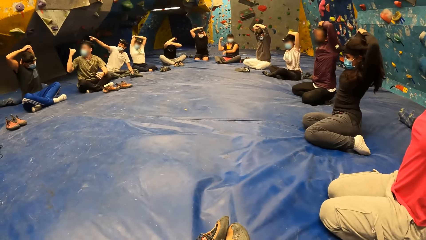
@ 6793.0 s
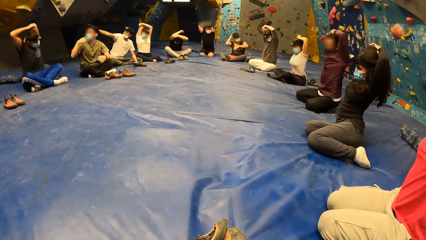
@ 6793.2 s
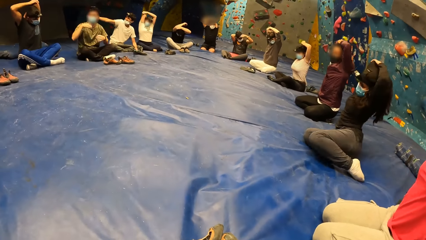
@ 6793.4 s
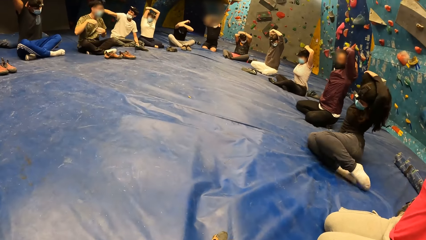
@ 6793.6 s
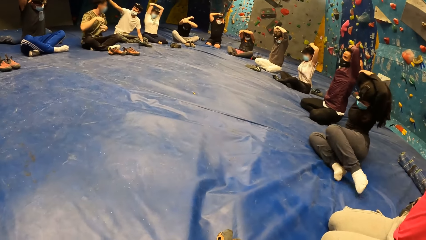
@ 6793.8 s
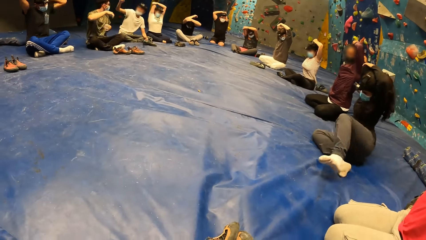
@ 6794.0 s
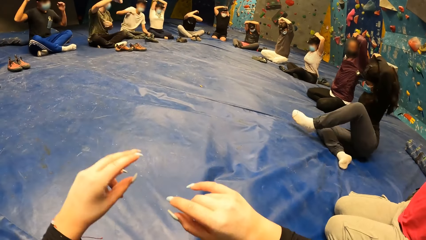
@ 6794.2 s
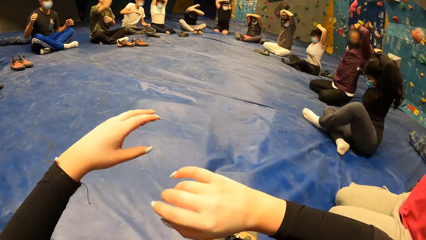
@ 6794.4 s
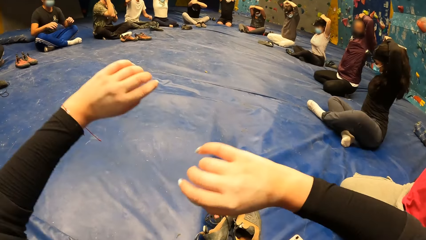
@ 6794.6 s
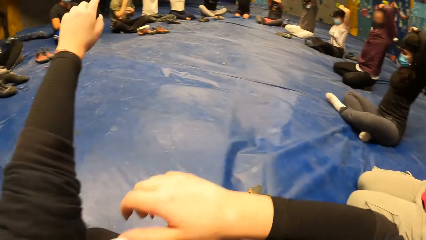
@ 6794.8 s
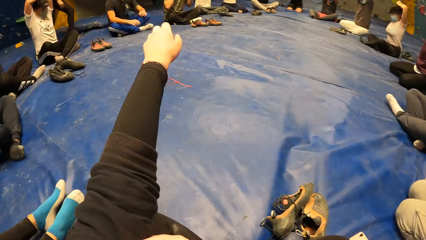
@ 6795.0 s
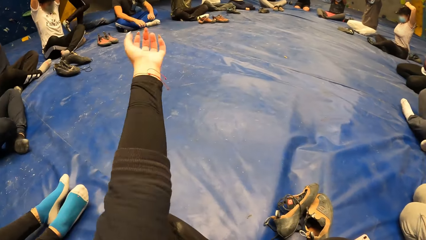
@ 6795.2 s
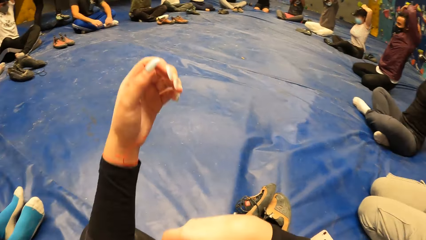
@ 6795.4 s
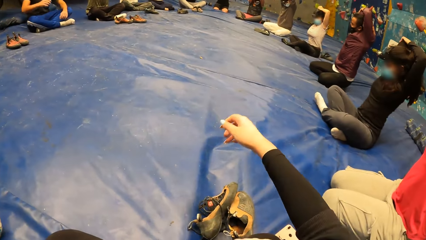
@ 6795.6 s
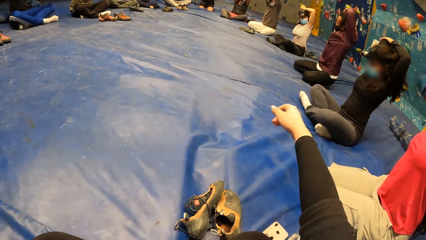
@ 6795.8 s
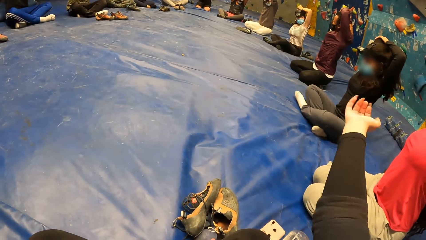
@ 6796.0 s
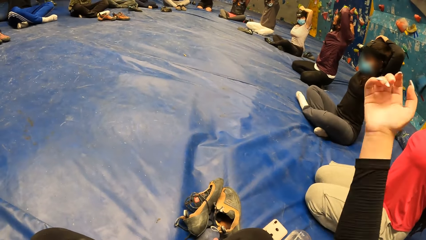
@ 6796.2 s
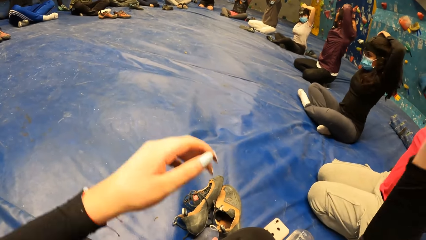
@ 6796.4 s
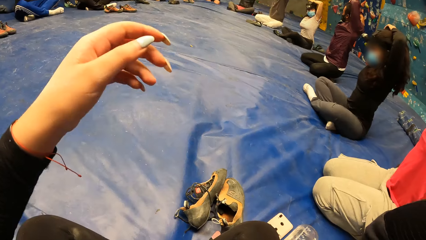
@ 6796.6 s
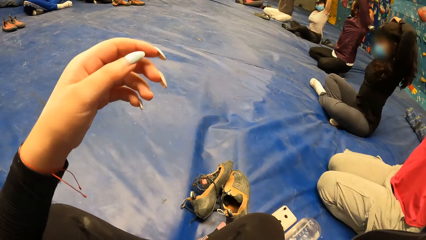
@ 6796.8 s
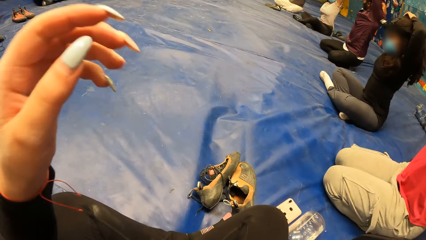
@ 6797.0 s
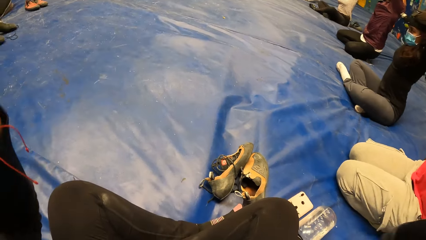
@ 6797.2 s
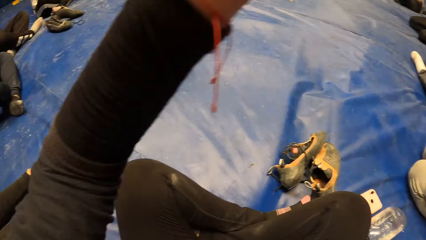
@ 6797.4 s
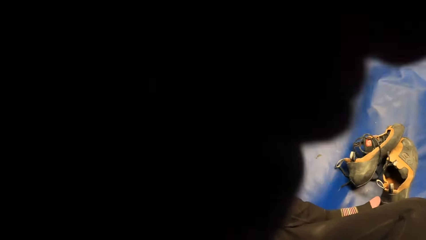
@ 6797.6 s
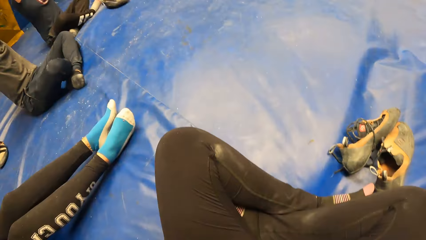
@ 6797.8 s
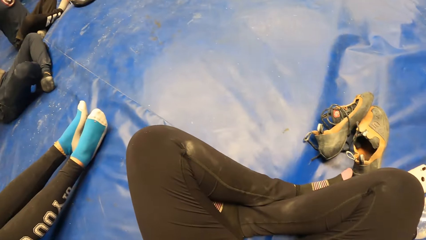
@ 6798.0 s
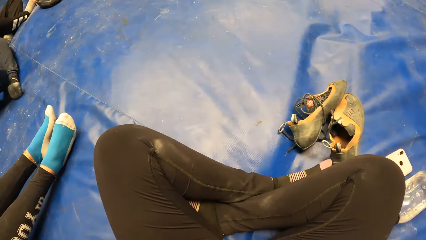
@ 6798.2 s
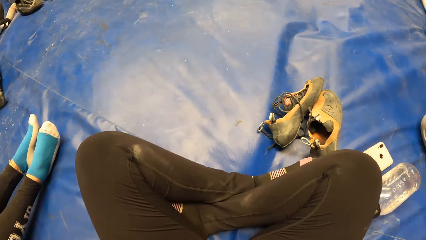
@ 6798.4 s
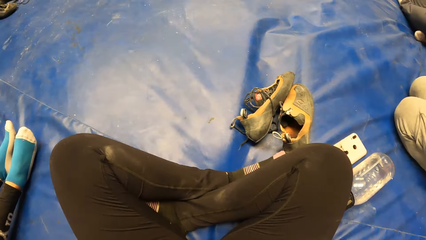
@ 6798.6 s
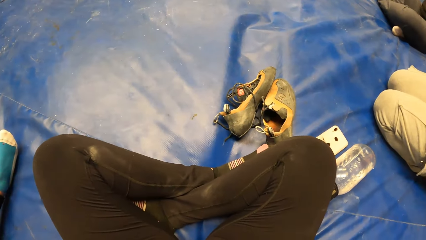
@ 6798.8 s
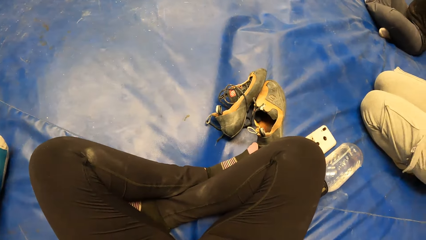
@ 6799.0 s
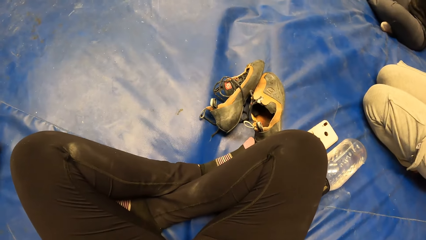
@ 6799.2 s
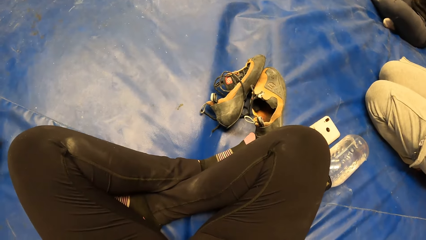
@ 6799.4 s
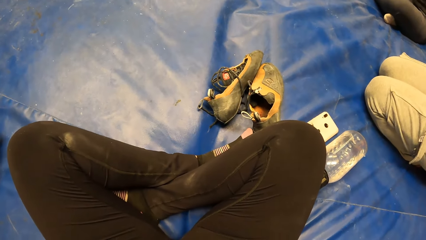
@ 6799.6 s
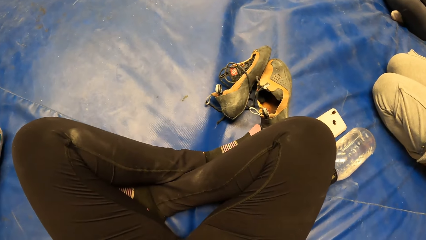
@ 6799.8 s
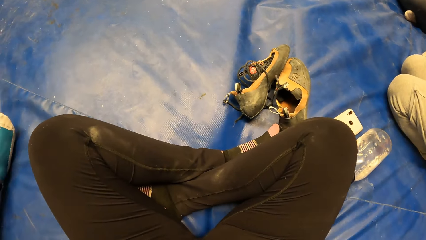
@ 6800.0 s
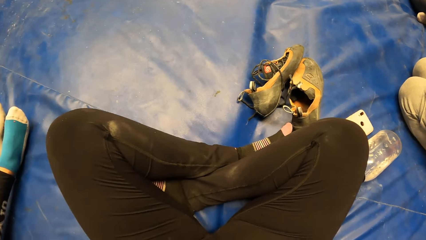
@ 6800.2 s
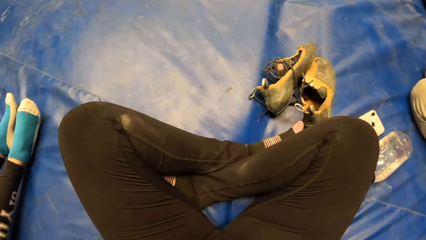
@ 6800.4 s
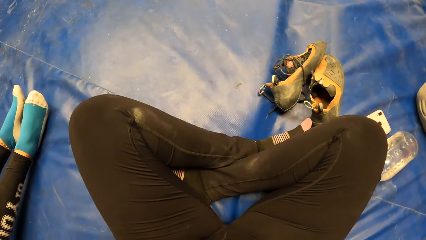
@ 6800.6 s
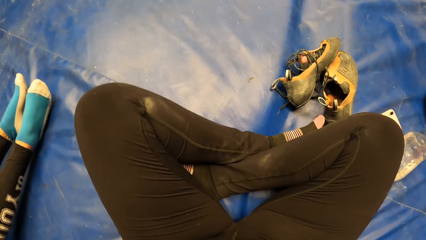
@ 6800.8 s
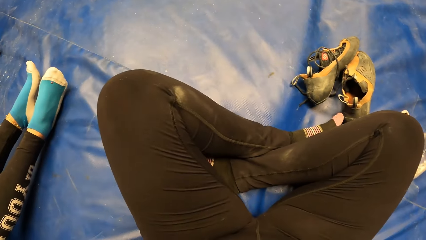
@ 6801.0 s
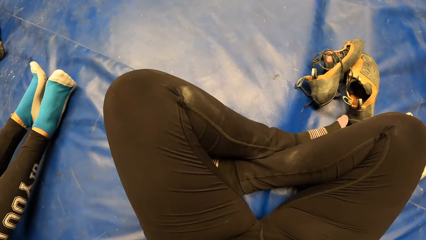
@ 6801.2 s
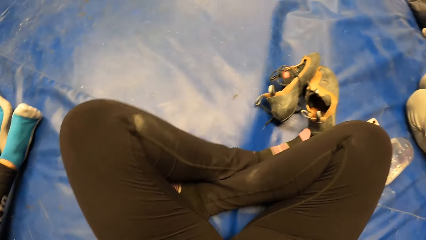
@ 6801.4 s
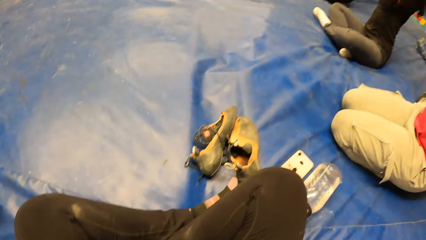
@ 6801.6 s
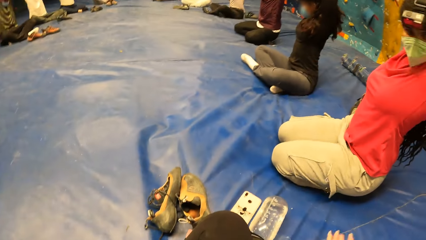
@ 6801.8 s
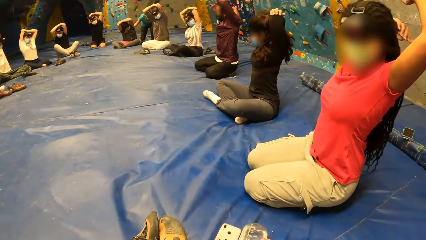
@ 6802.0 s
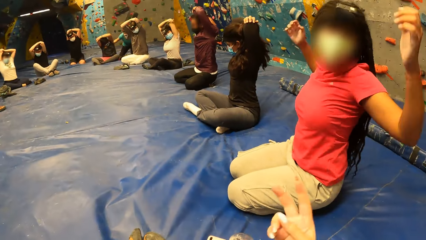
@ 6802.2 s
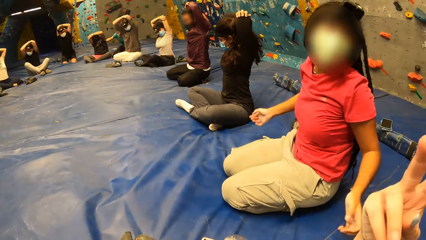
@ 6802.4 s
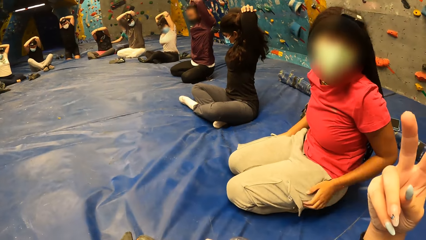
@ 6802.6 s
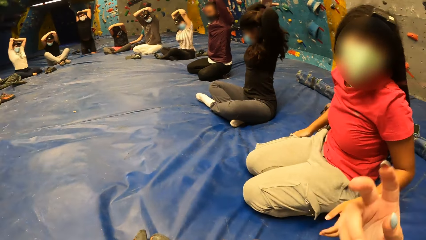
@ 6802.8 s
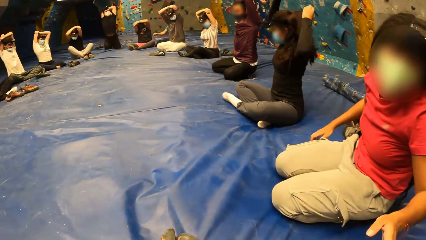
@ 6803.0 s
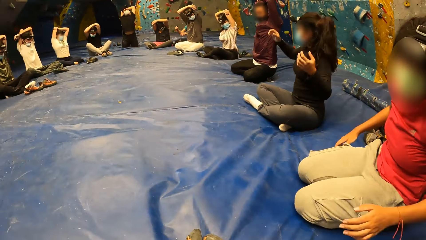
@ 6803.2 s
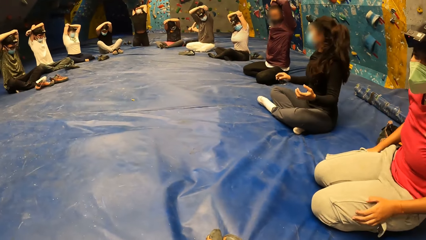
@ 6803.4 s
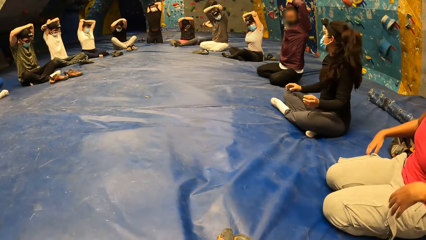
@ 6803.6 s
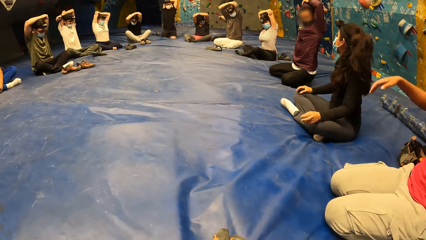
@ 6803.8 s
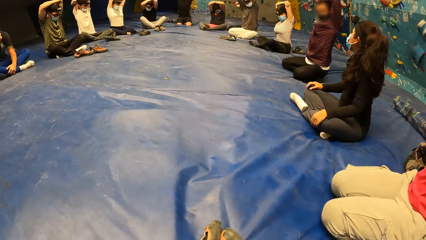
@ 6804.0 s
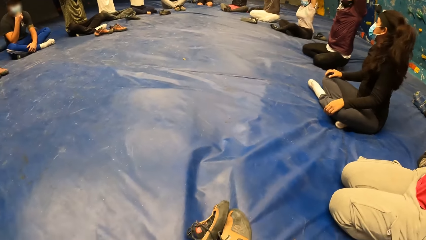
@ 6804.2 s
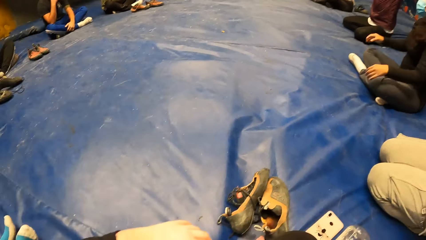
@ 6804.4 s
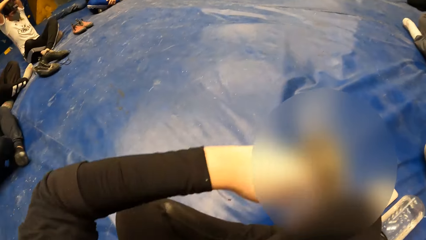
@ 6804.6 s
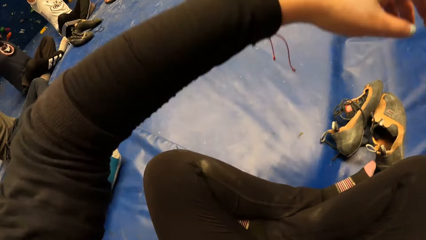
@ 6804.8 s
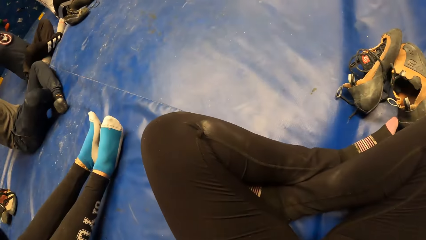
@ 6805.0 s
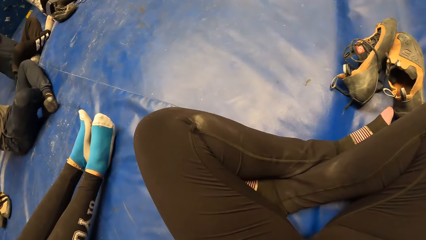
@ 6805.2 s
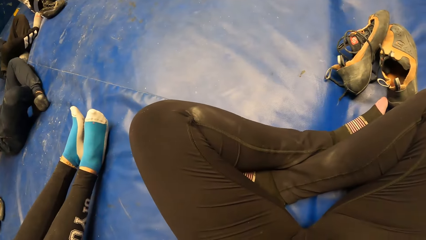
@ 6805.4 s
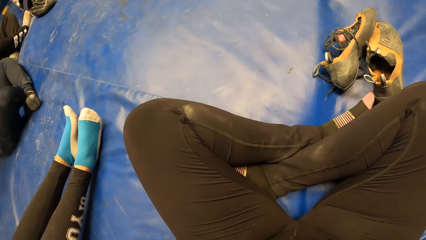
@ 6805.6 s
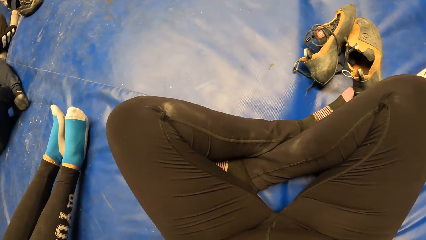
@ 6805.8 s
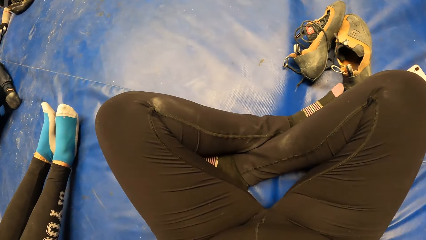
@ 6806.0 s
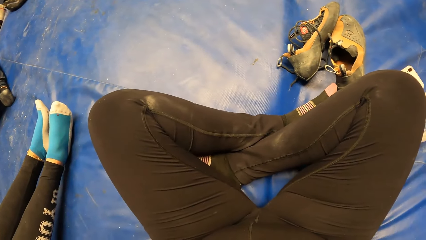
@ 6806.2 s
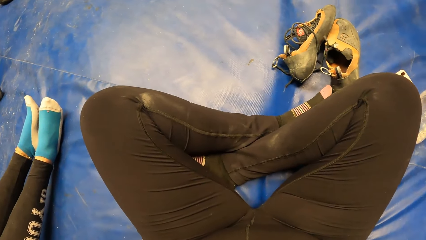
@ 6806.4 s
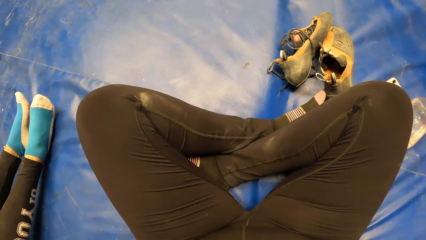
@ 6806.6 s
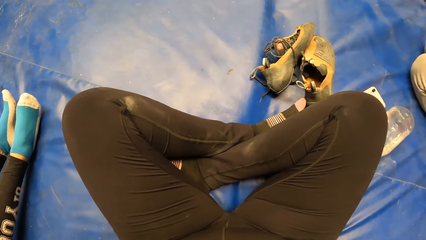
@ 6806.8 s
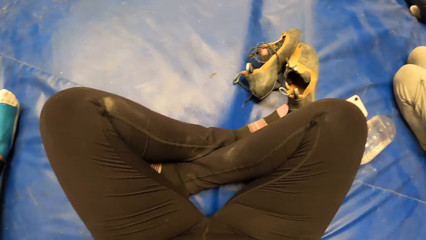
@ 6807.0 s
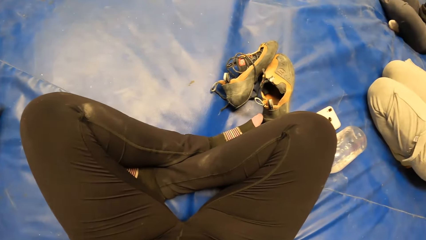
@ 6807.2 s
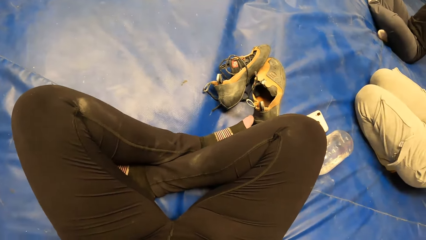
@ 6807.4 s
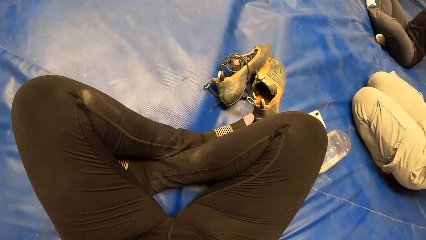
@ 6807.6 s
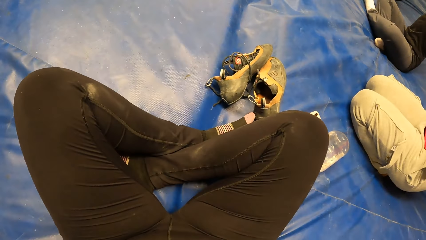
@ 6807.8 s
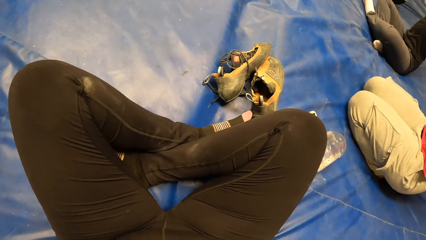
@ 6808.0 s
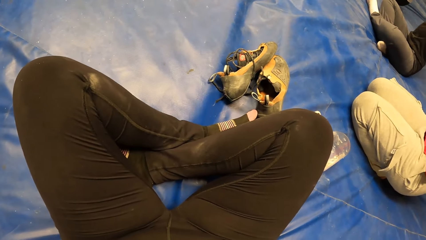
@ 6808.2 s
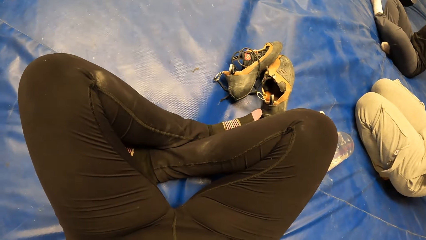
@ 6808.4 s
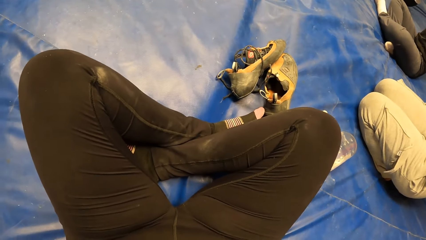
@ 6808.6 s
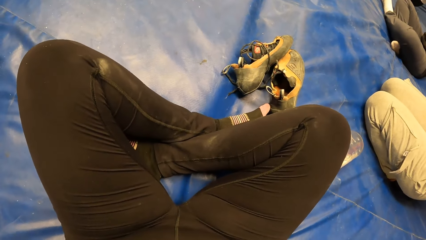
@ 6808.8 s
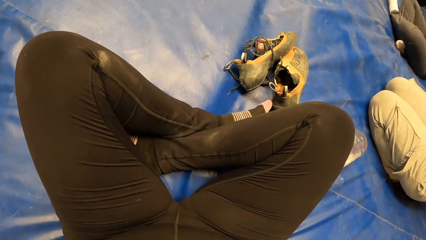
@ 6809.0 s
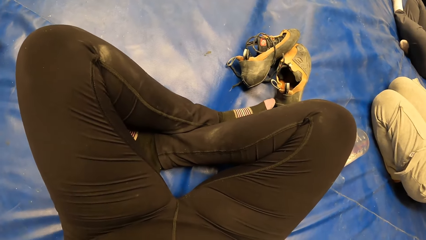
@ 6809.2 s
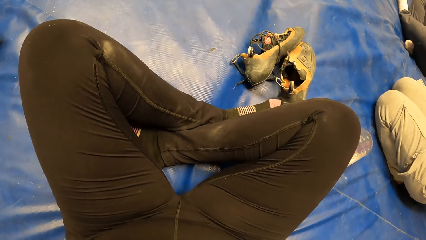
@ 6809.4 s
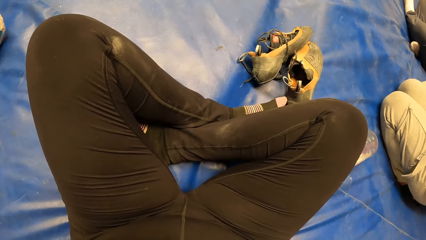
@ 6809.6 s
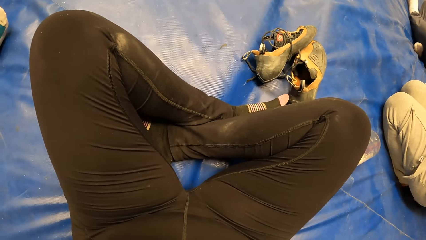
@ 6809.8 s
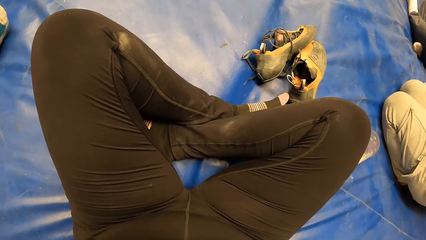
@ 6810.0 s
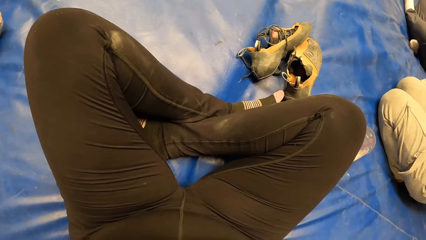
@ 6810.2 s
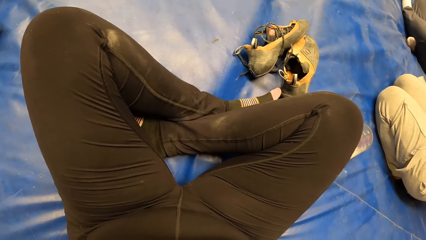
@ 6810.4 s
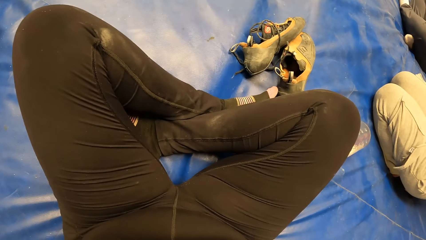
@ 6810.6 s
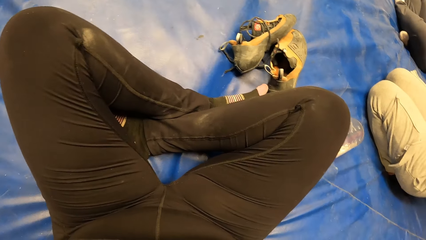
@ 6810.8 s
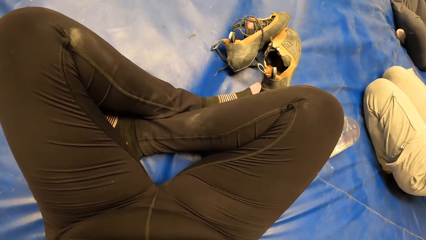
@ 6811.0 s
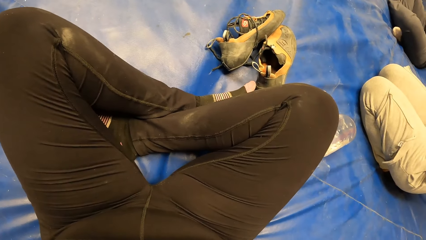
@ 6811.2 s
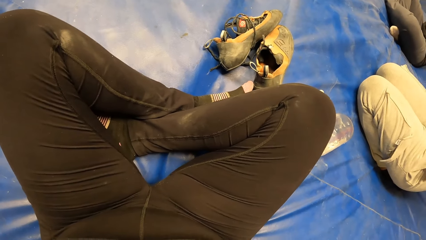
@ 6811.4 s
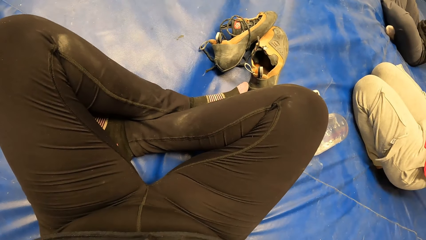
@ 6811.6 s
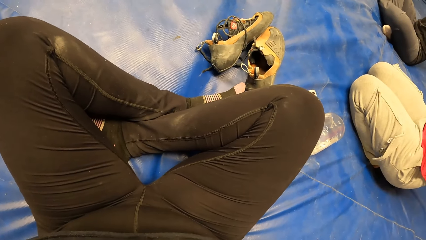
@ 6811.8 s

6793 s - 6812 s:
The camera wearer moves the hands, adjusts her left sleeve with her right hand and adjusts her right sleeve with her left hand. She looks around, interacts with a woman and moves the hand. The woman interacts with the camera wearer. The camera wearer looks around. The woman exercises her hands. The camera wearer exercises her hands, raises the hand and looks around.
